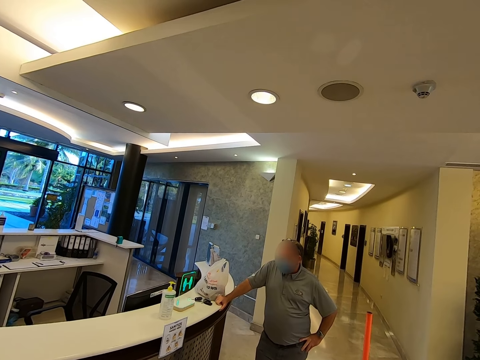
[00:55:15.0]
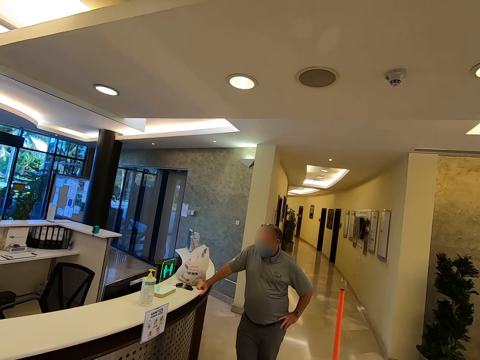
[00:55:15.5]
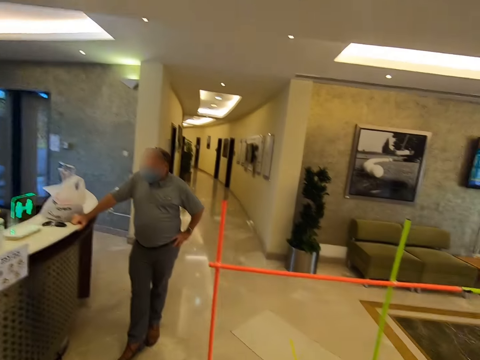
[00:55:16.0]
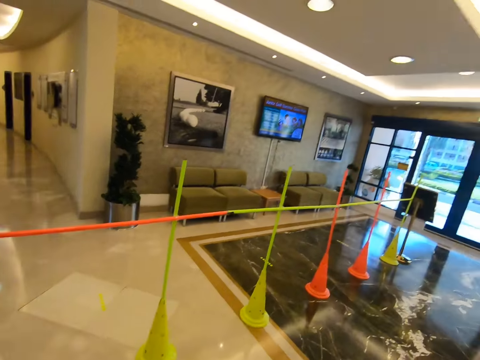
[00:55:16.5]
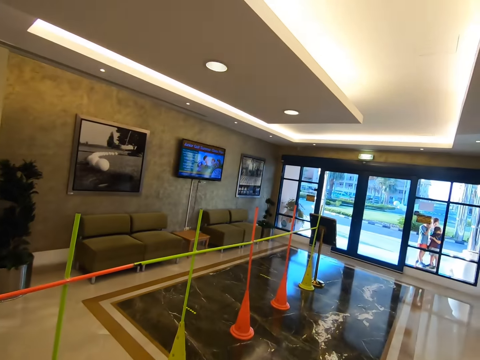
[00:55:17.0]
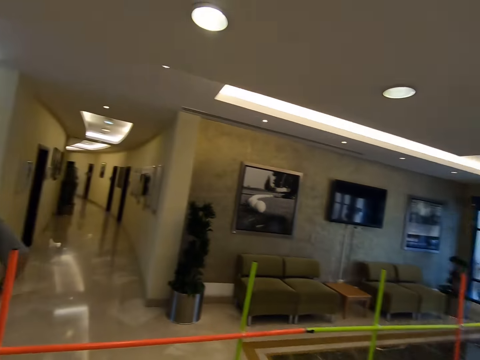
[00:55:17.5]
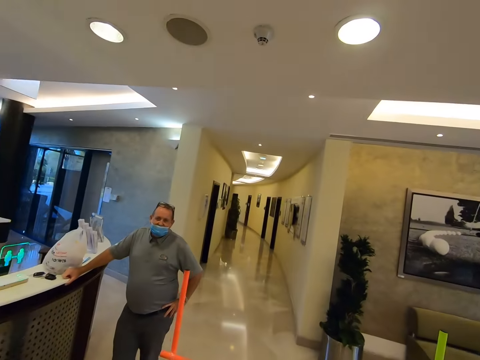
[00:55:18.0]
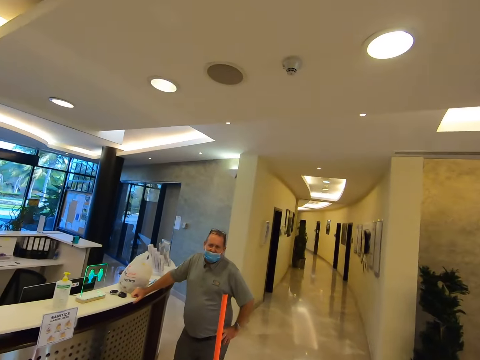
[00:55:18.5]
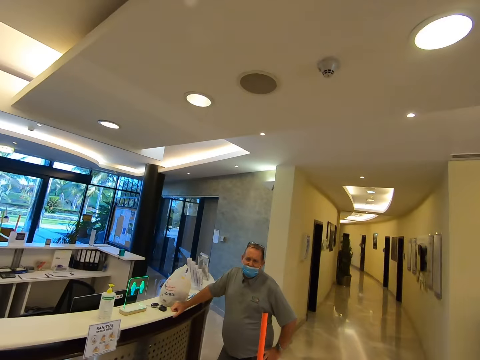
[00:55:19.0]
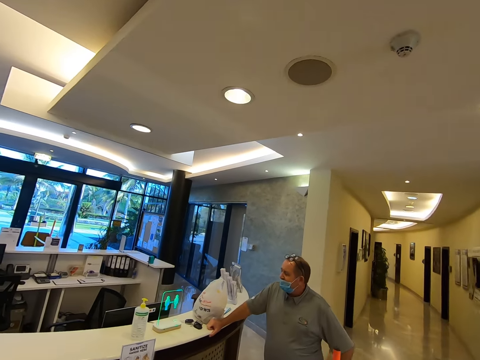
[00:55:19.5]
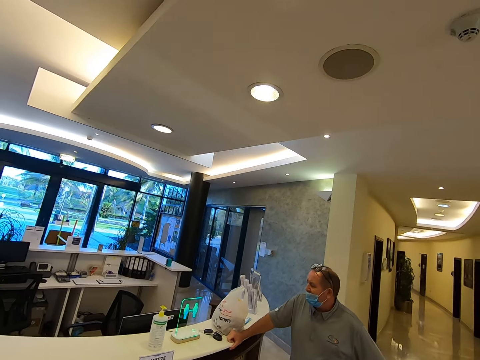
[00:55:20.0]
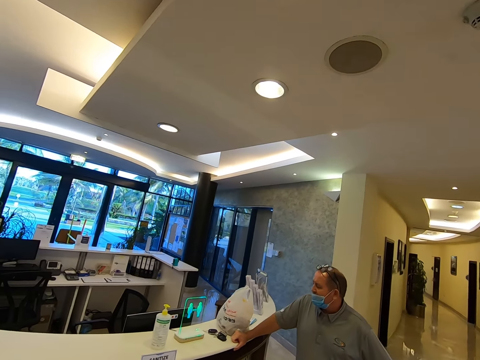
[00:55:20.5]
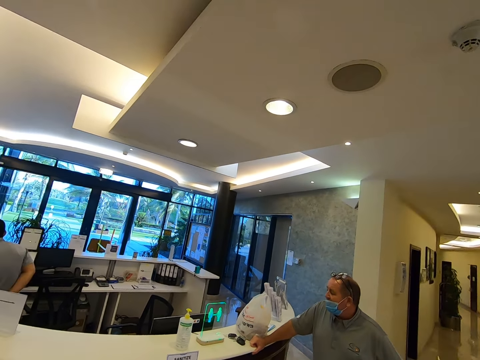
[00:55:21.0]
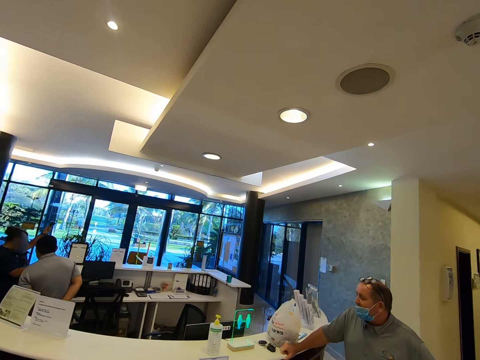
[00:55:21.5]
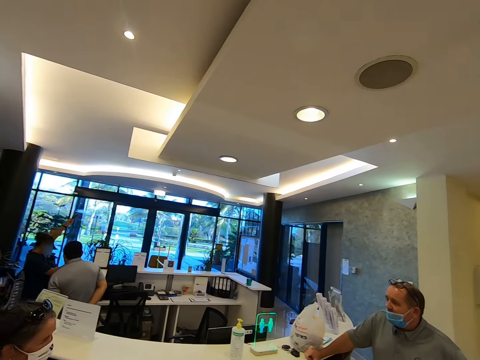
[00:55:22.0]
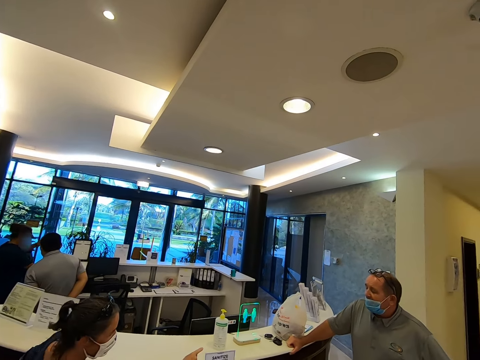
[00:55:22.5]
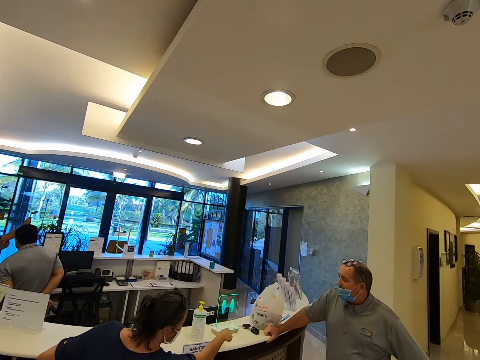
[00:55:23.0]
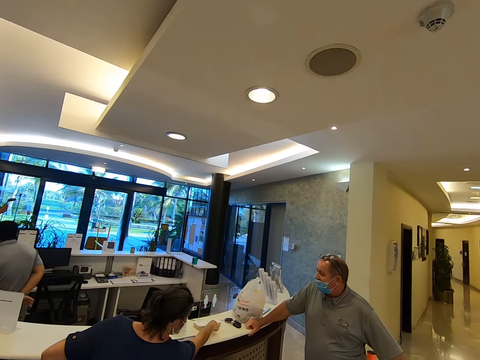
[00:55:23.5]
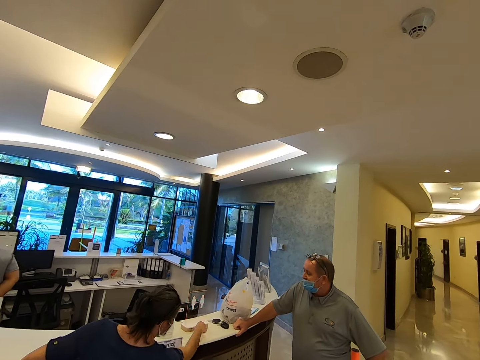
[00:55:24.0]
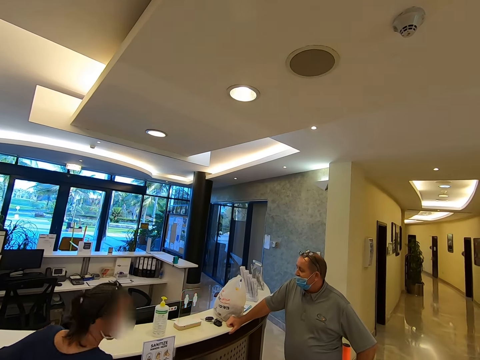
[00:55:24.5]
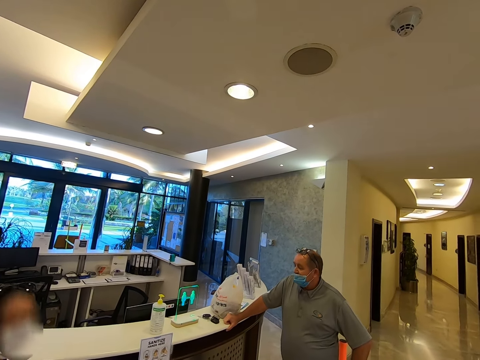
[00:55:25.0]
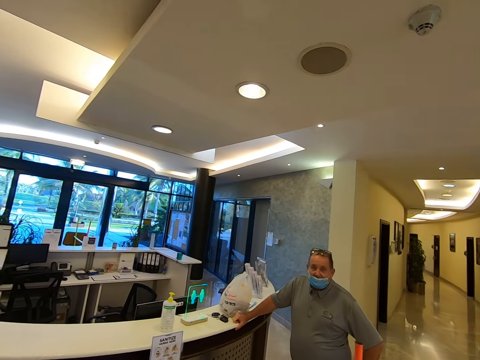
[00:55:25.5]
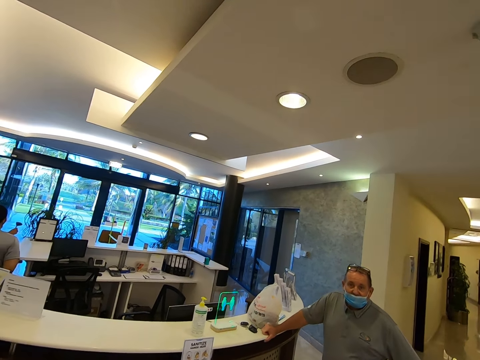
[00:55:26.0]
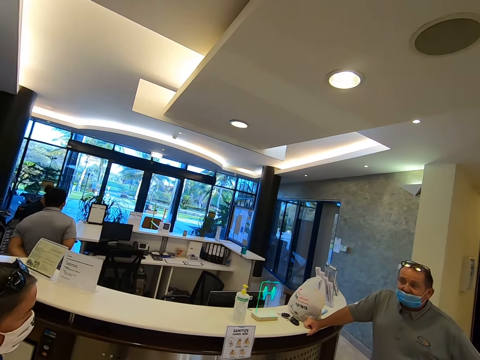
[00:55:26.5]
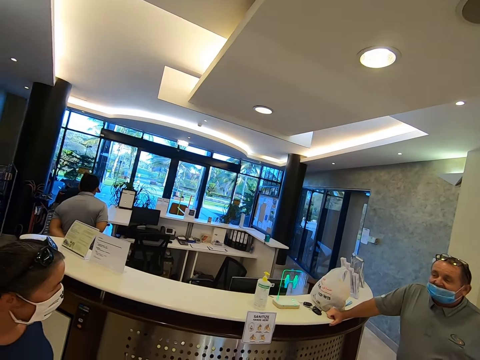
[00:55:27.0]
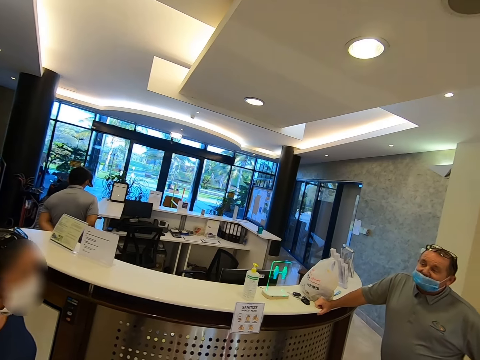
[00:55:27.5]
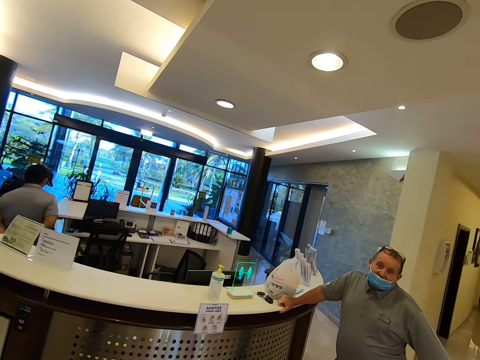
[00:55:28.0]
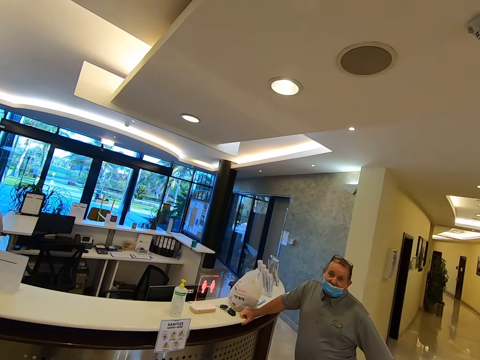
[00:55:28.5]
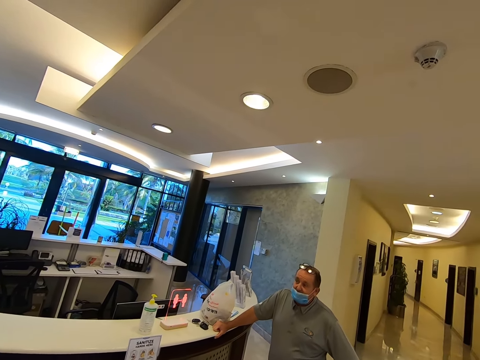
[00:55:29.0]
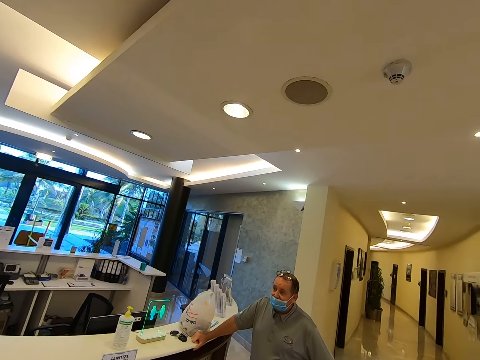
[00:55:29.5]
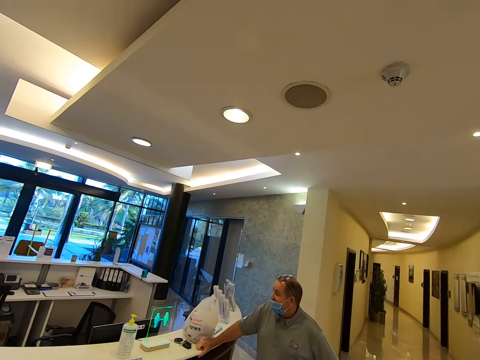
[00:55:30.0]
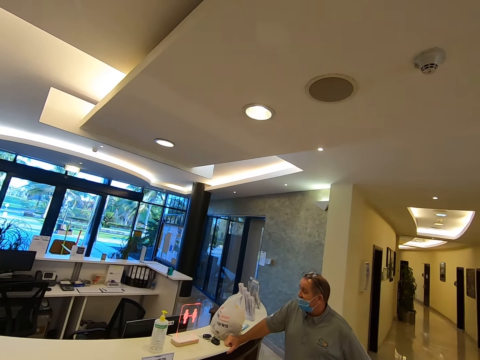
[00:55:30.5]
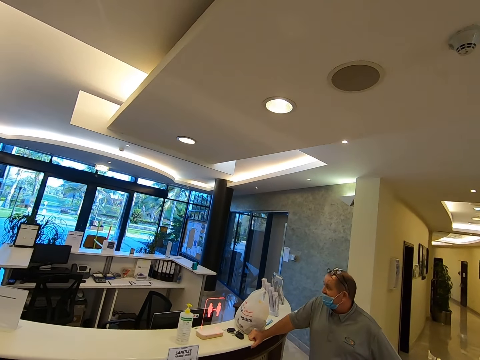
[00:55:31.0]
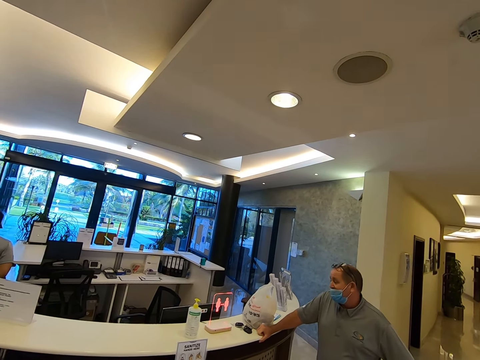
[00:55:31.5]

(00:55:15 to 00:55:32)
The camera wearer looks around. A man stares on a transparent sign board machine. A person walks around. The person operates on the transparent sign board machine. The person moves around. The man talks to the person.

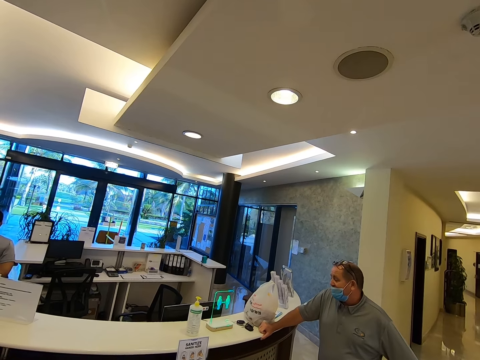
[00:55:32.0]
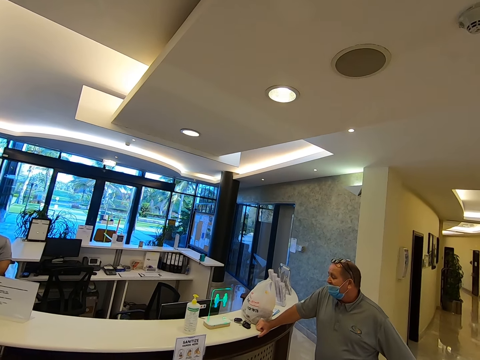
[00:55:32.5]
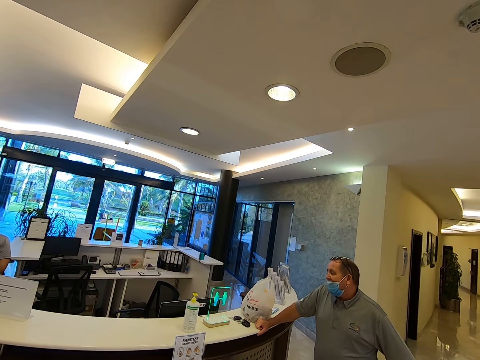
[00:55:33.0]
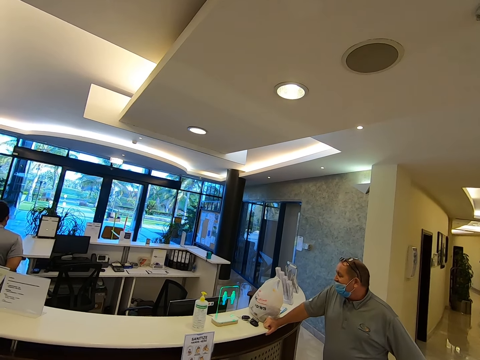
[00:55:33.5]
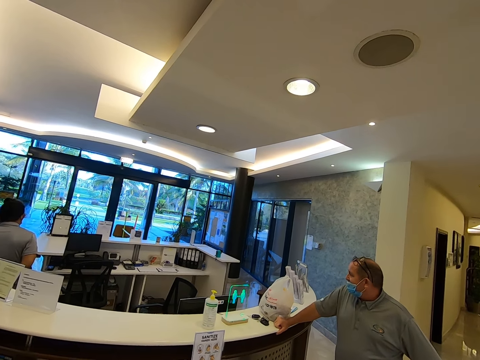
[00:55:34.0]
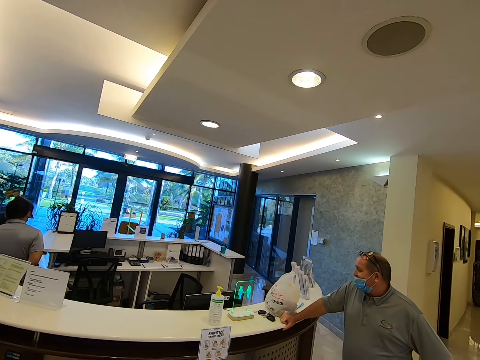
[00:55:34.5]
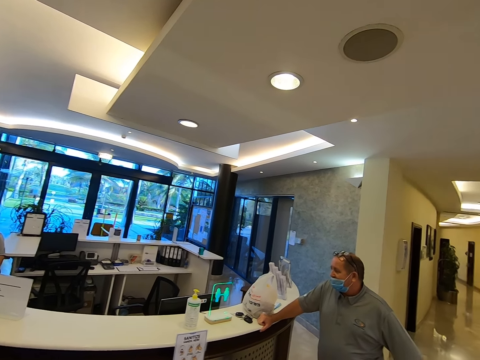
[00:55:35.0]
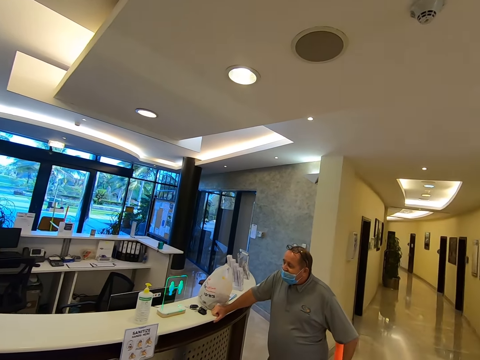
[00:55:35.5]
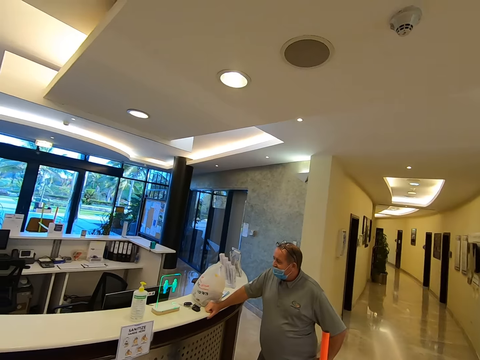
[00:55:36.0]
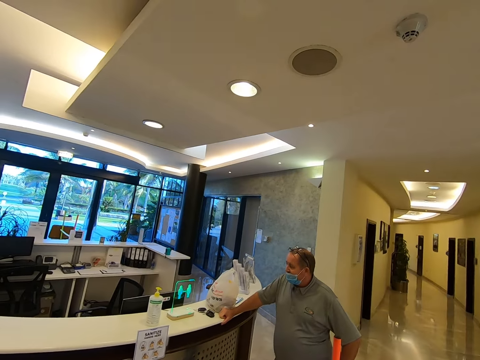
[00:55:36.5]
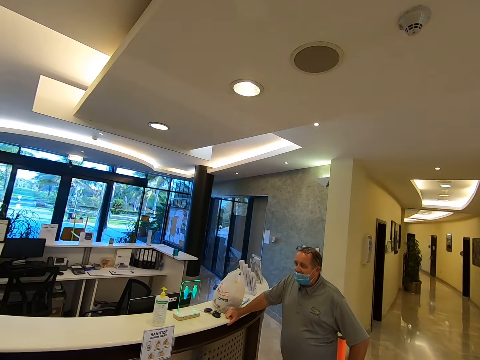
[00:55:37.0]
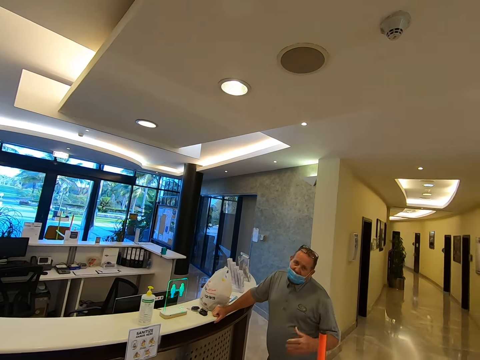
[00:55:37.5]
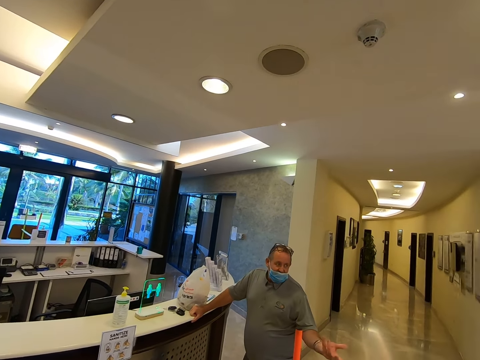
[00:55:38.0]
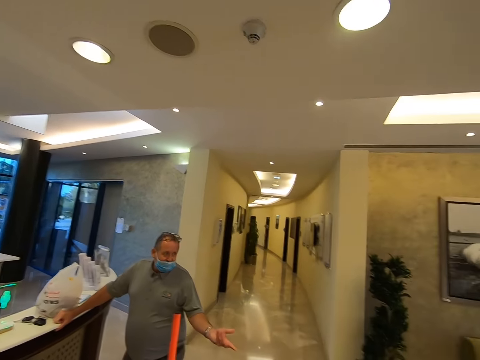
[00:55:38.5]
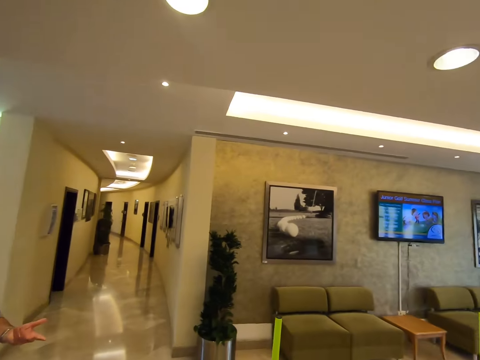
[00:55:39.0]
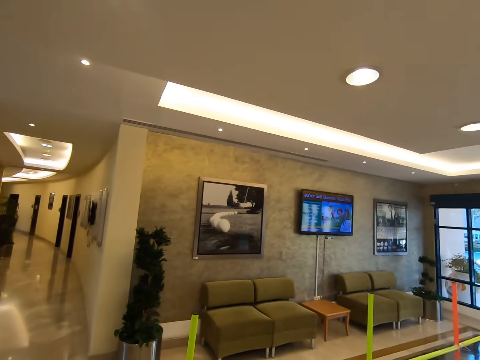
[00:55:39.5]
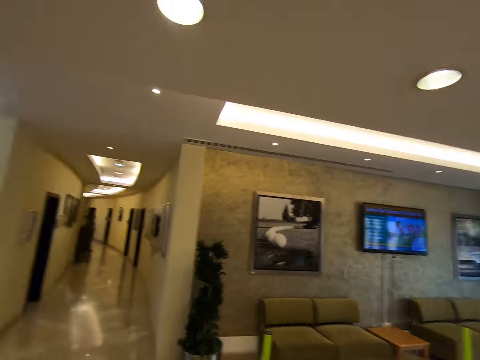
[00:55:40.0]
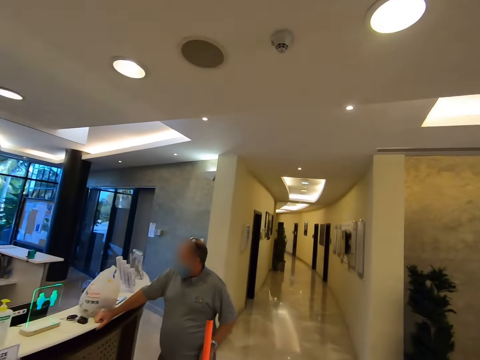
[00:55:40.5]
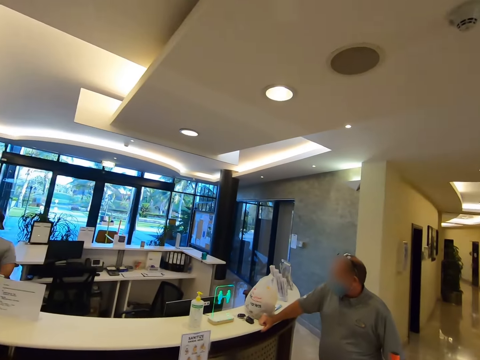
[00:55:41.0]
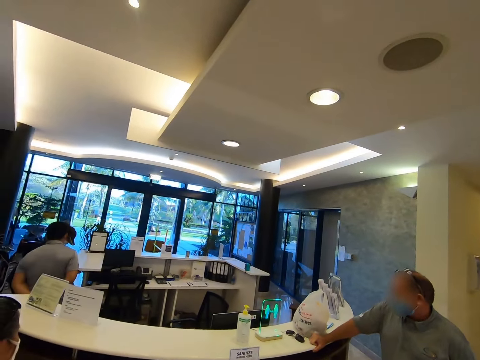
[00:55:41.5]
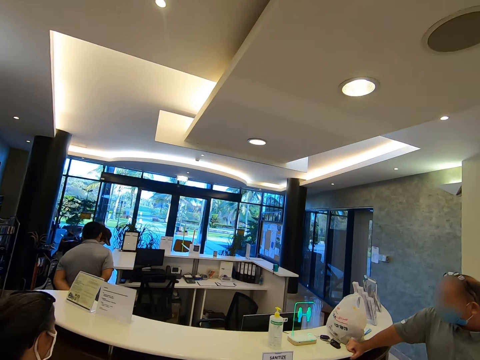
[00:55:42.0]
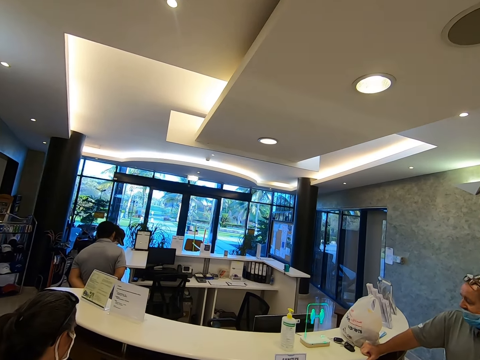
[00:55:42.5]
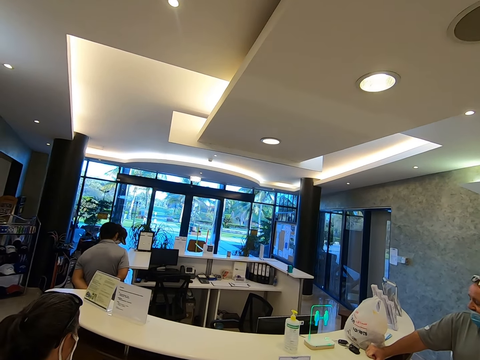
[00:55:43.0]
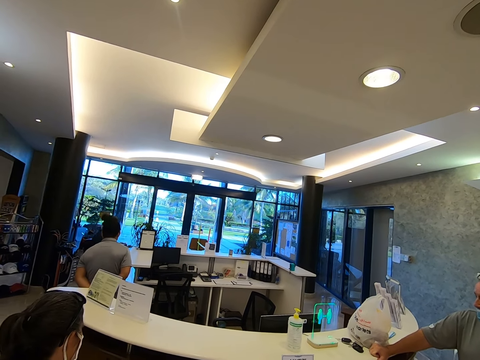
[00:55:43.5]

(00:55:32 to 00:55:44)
The camera wearer looks around.
